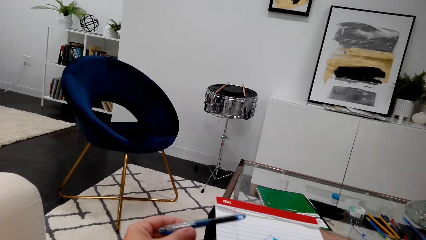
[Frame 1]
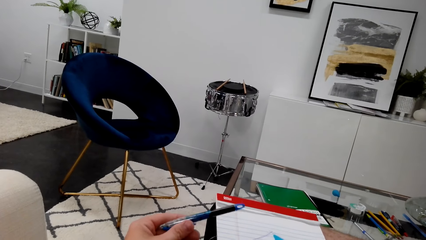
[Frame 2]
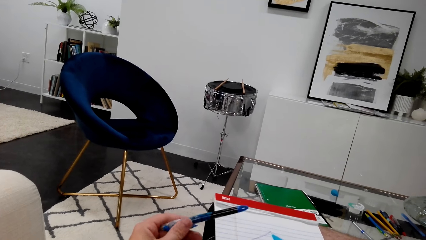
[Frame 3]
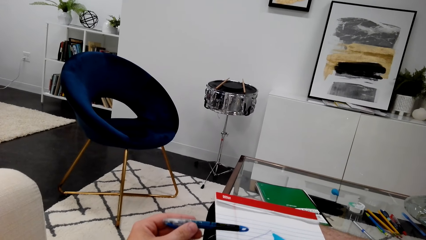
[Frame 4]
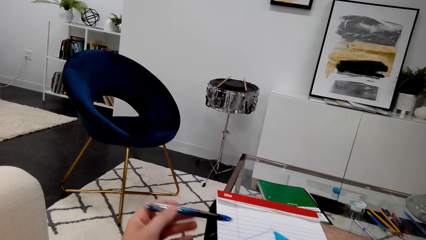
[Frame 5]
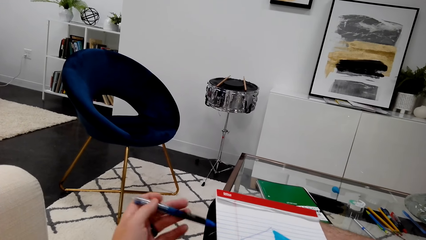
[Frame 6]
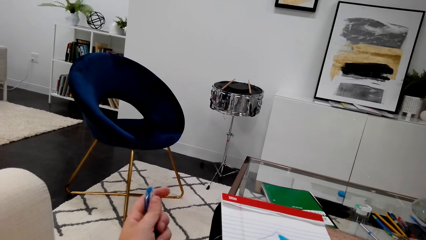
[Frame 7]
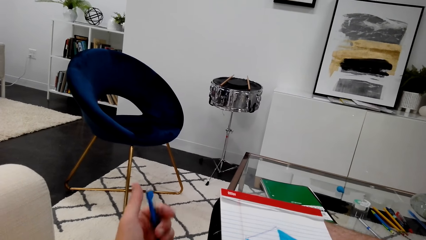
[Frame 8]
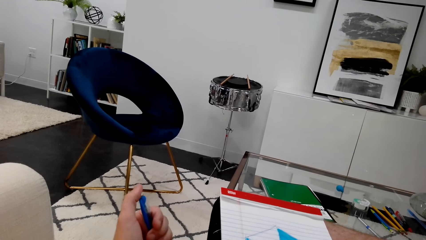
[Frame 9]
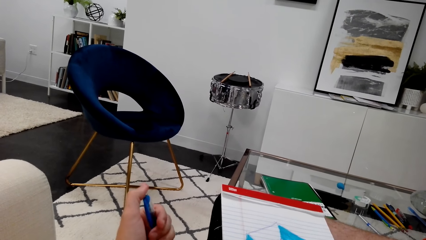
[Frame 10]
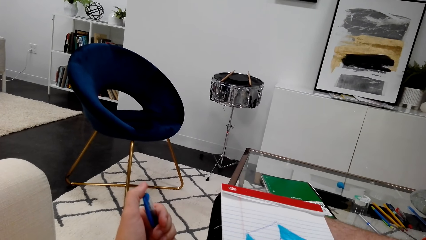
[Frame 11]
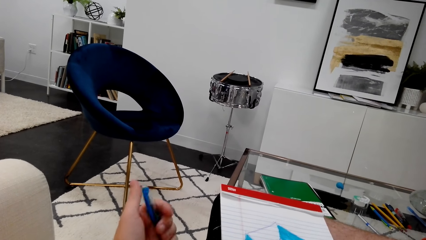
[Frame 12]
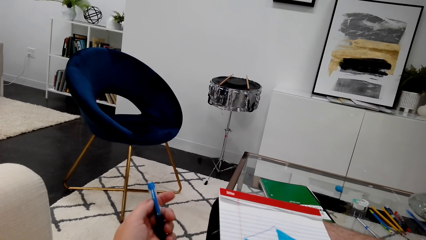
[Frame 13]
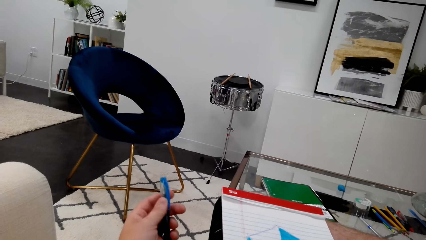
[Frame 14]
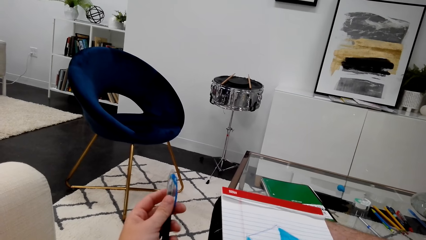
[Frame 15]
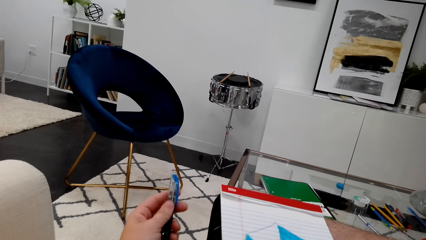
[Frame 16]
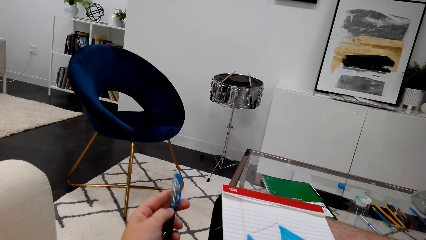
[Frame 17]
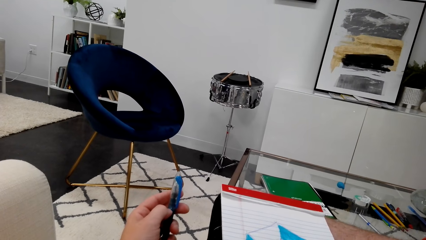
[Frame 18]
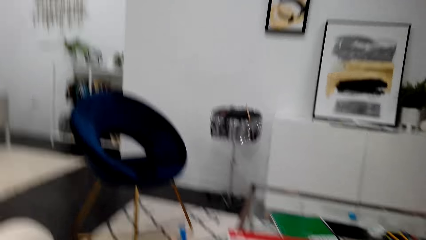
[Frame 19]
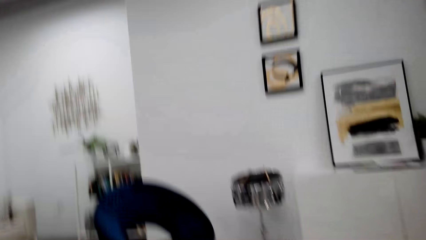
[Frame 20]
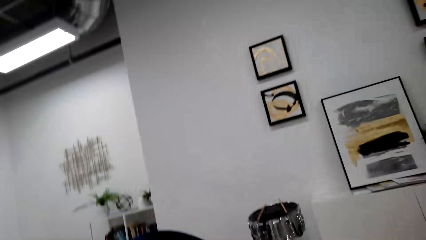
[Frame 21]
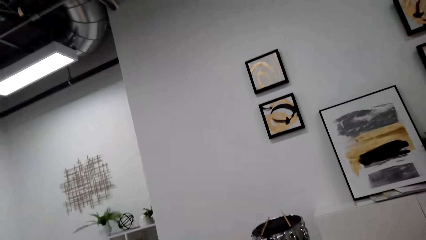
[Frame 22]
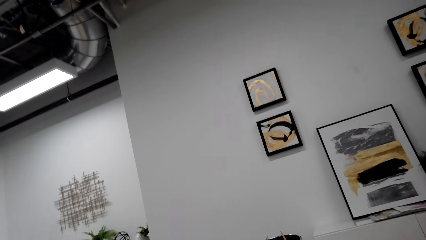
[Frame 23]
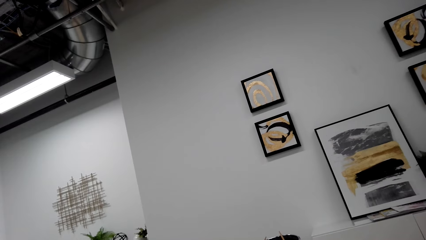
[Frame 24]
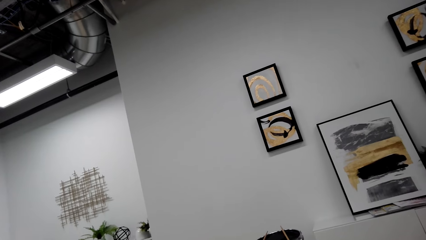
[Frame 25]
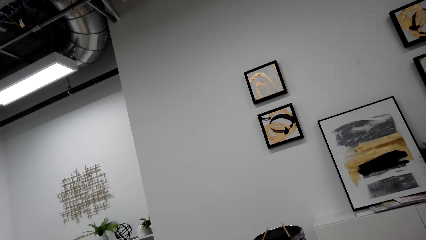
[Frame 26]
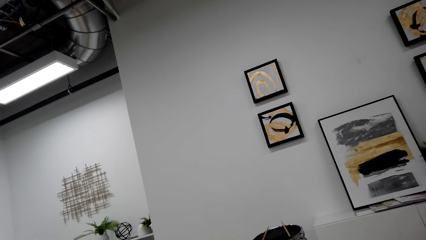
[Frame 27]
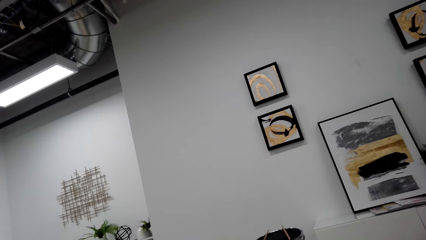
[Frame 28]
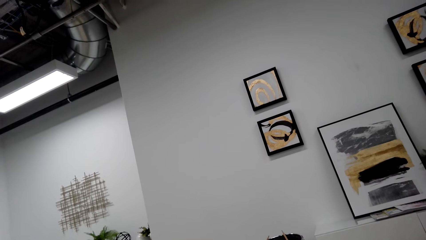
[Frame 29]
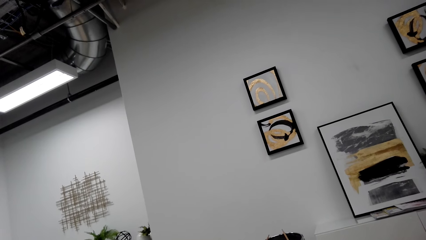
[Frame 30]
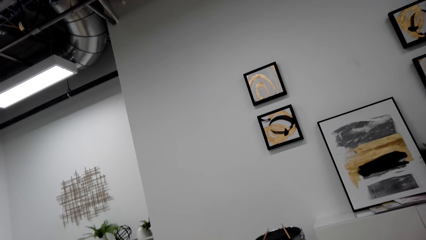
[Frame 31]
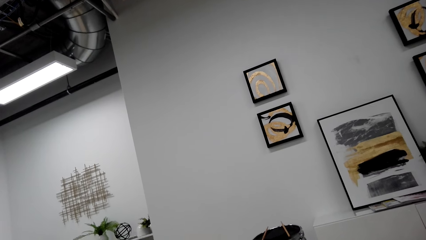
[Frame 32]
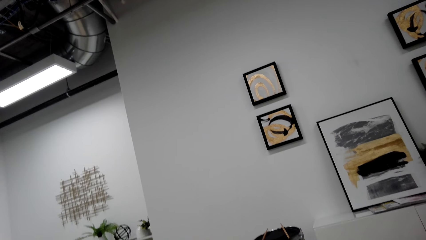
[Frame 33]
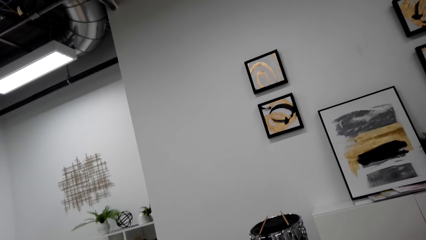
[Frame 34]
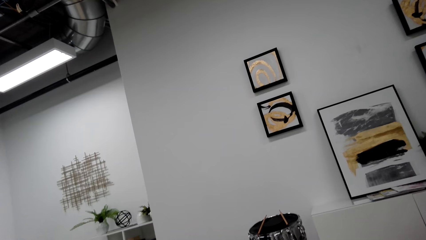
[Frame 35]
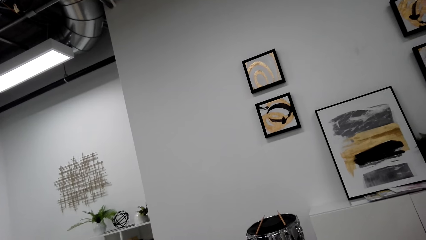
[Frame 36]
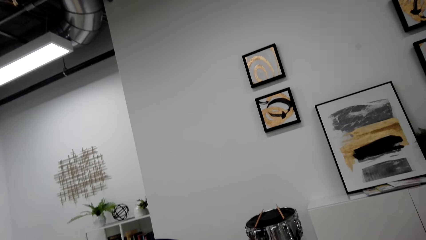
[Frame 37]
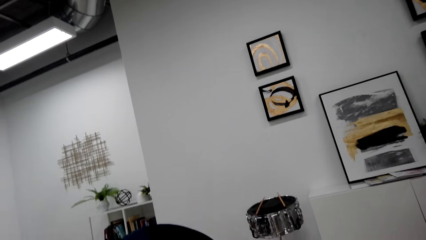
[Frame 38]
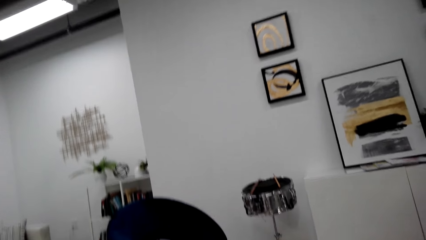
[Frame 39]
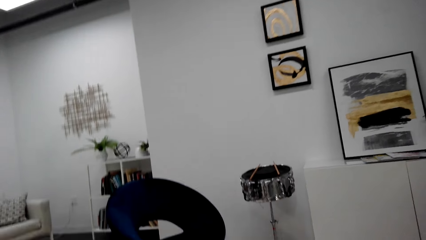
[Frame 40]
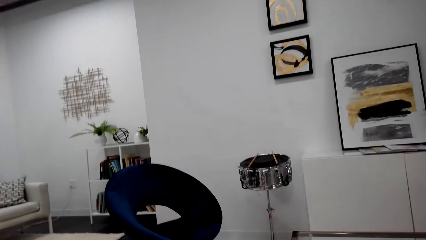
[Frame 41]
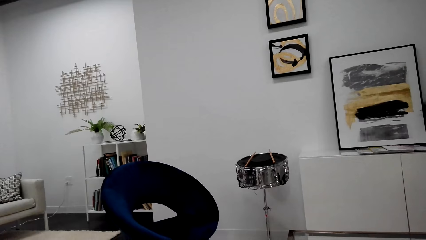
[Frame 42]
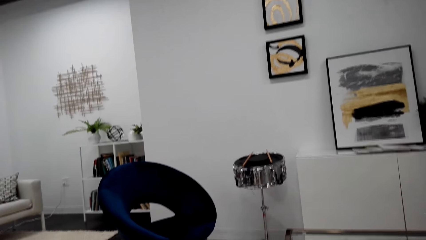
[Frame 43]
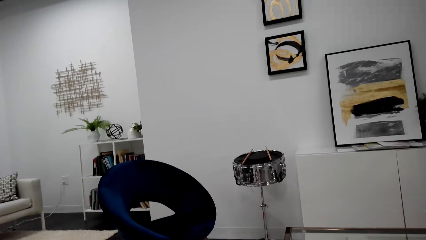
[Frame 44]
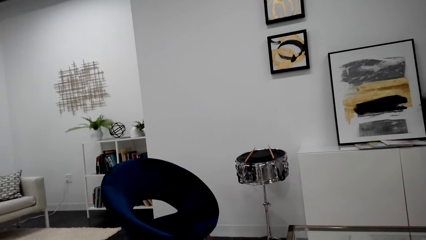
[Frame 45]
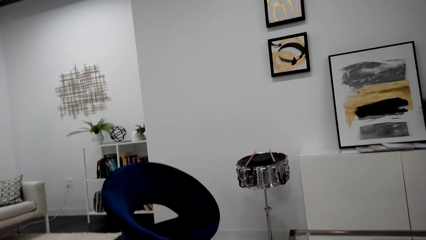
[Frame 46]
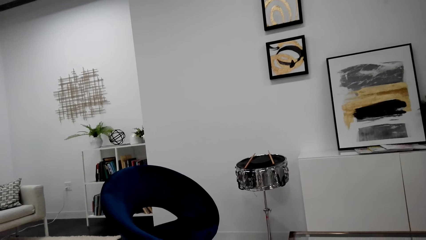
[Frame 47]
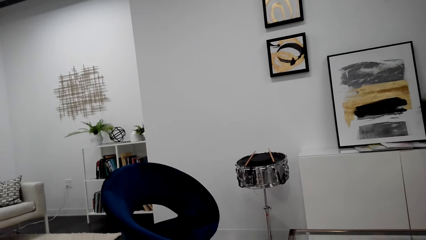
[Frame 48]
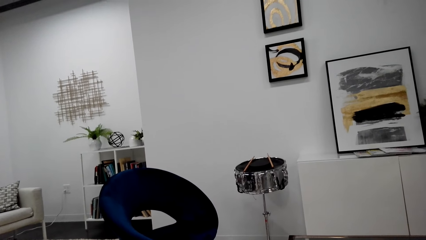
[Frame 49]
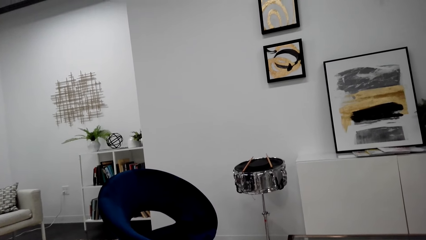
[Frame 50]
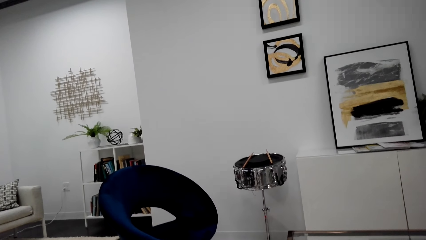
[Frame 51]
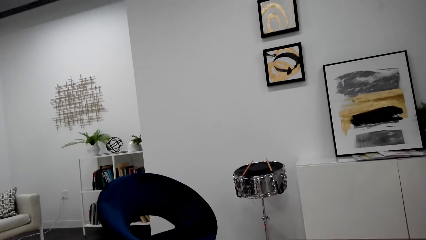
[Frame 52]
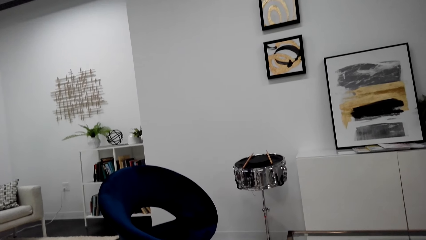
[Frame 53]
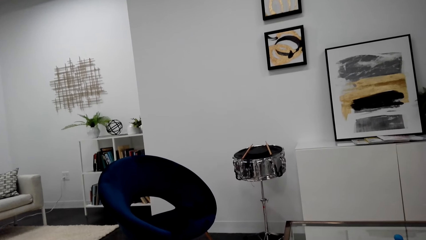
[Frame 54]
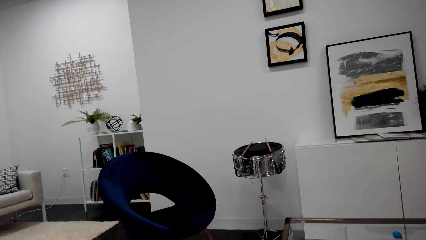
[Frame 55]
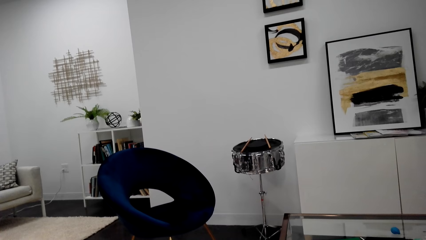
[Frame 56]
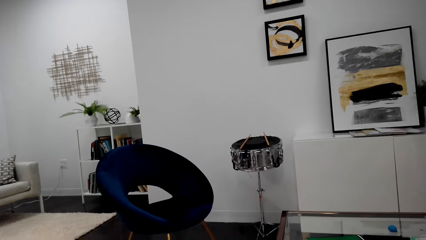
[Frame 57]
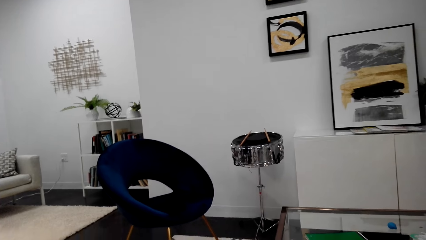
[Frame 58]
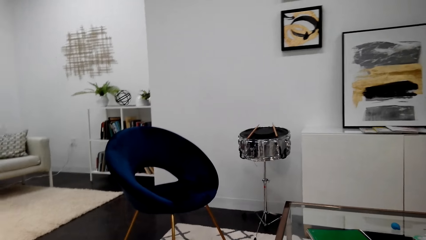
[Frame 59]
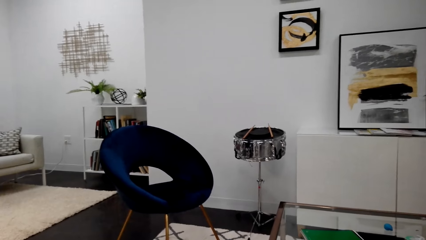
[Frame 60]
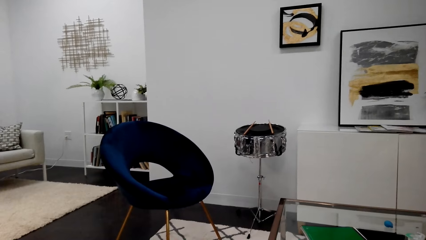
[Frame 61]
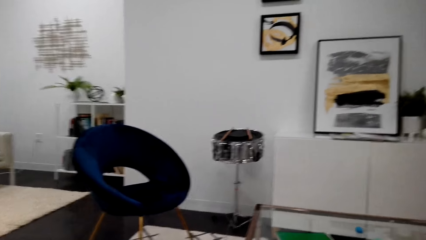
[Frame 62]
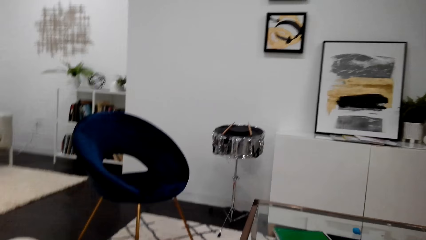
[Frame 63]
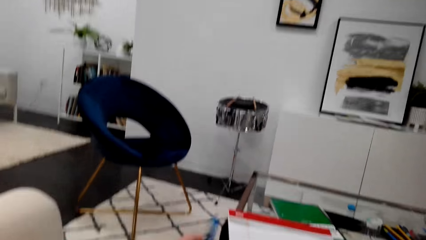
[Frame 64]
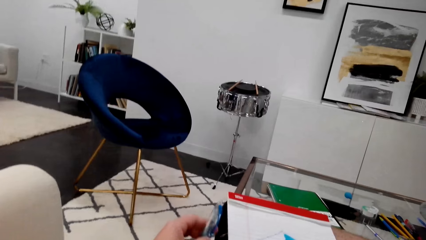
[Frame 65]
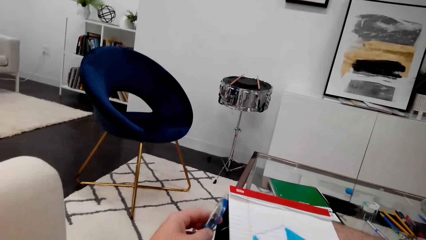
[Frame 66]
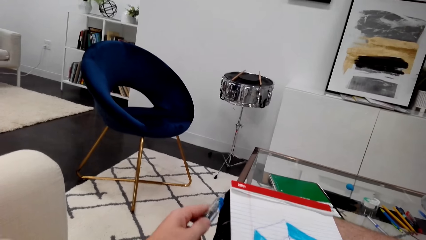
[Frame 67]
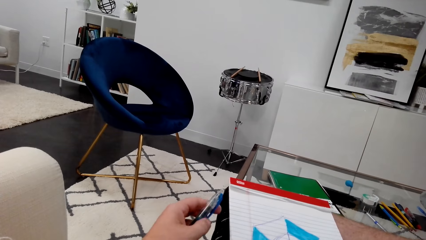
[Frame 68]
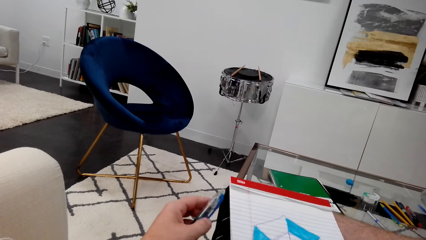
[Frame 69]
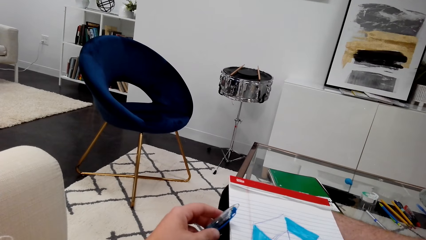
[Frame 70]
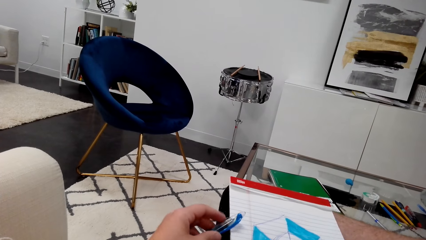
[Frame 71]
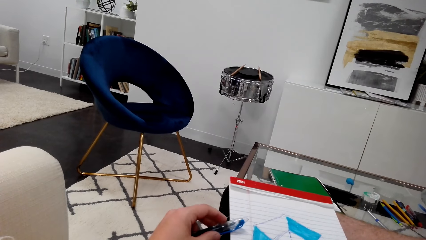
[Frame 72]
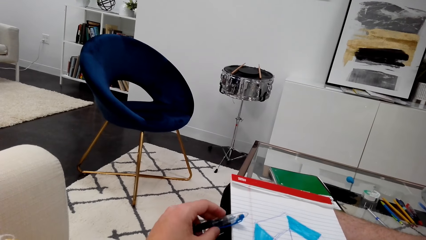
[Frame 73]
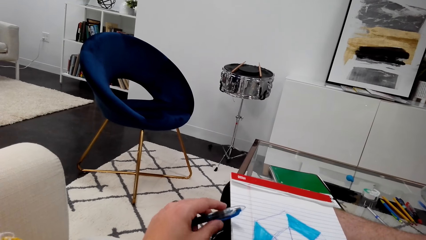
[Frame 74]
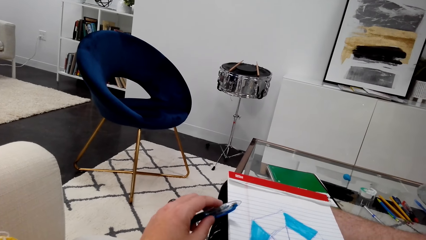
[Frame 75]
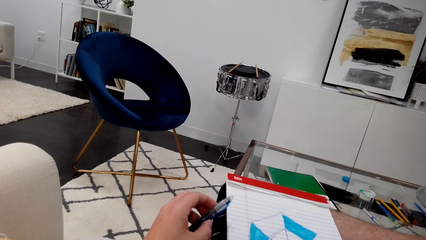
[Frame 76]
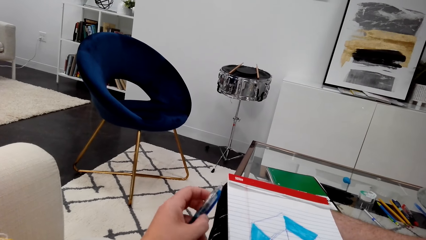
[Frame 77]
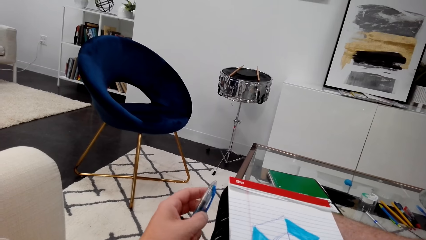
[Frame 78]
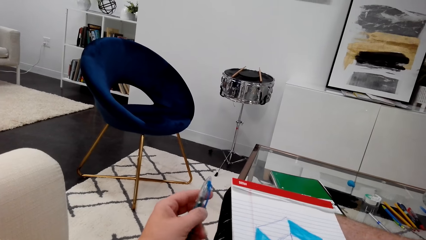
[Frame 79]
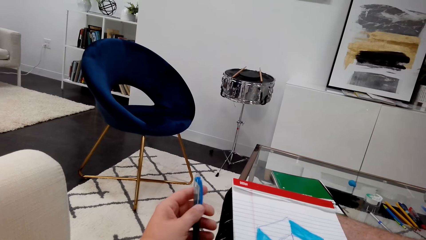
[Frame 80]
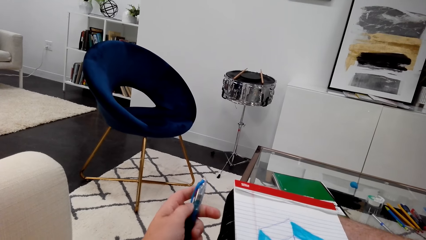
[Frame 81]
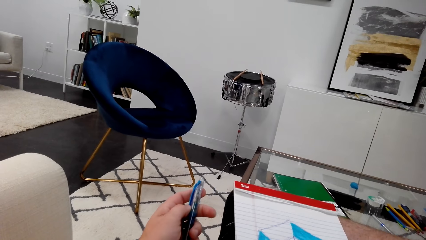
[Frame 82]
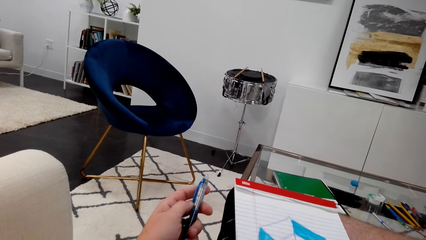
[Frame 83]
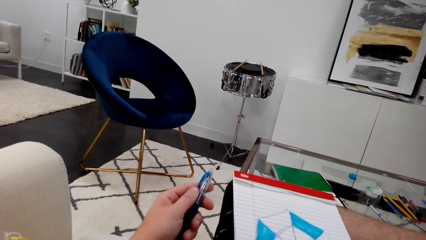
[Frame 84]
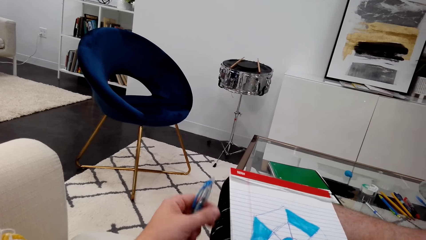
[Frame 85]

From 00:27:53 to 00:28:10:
The camera wearer plays with a pen in his hand. He looks around. He plays with the pen in his hand.
